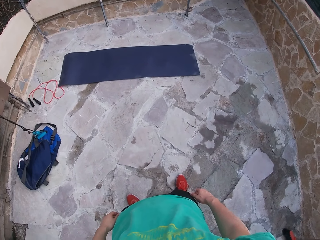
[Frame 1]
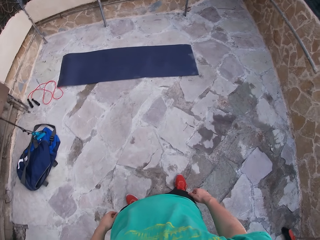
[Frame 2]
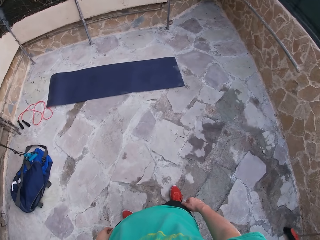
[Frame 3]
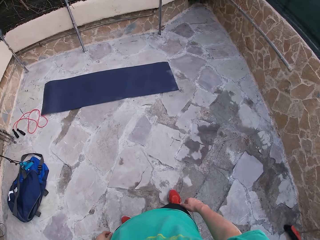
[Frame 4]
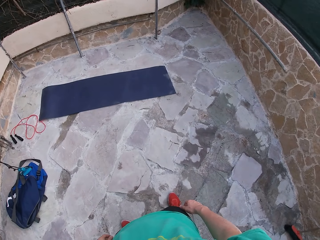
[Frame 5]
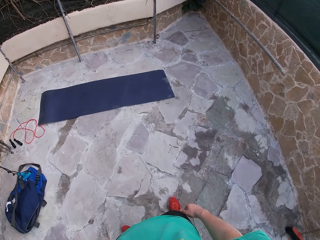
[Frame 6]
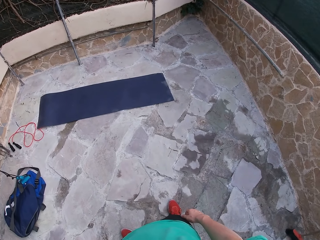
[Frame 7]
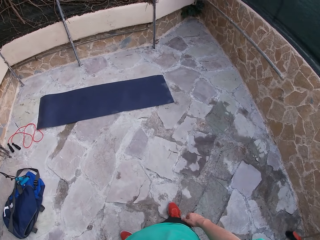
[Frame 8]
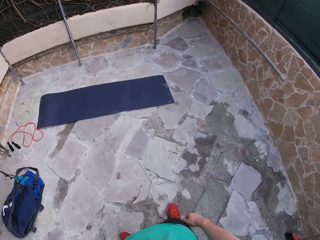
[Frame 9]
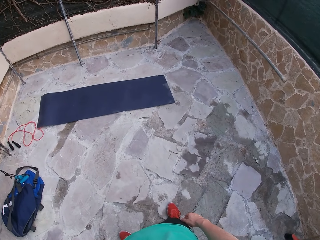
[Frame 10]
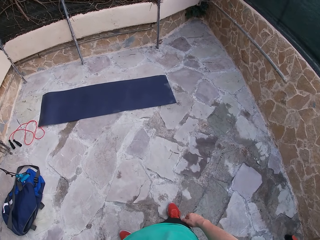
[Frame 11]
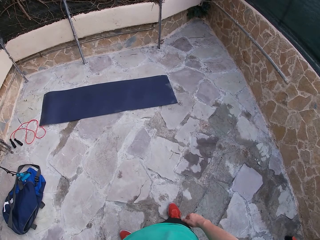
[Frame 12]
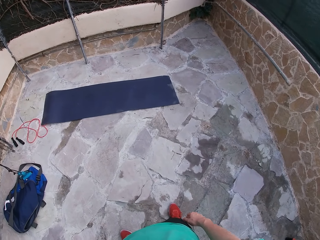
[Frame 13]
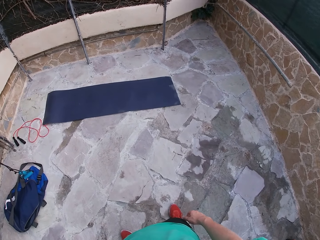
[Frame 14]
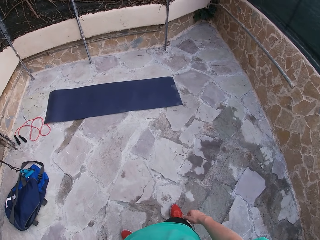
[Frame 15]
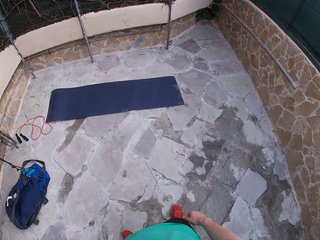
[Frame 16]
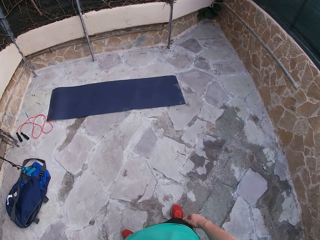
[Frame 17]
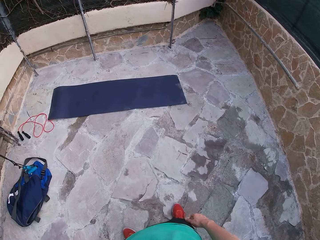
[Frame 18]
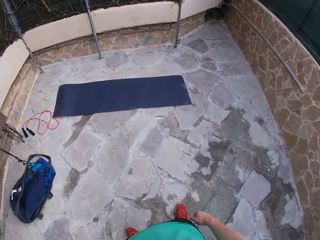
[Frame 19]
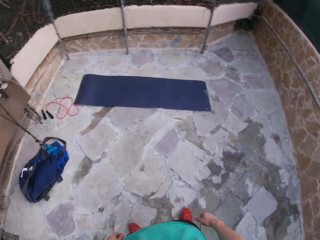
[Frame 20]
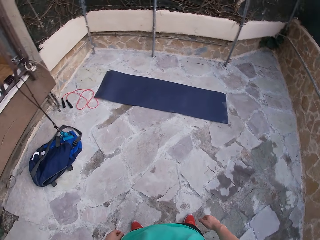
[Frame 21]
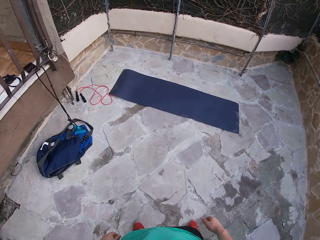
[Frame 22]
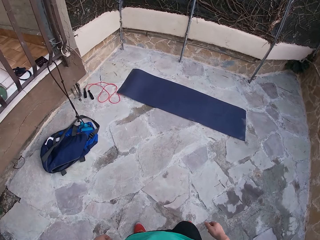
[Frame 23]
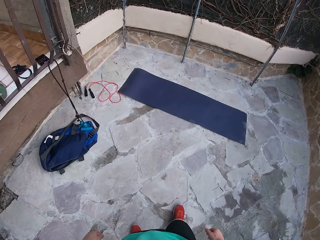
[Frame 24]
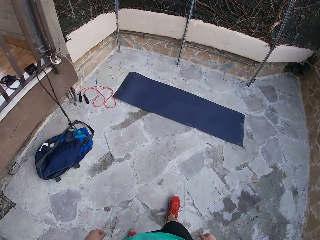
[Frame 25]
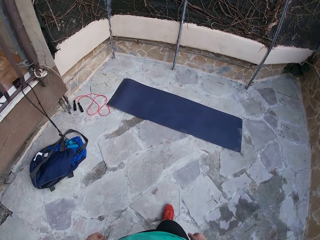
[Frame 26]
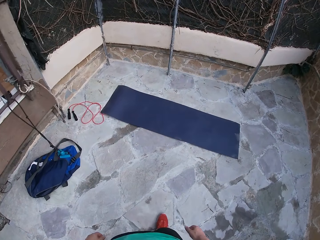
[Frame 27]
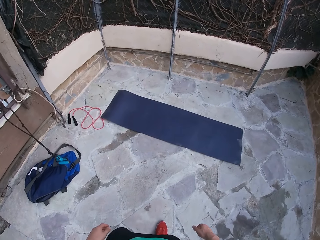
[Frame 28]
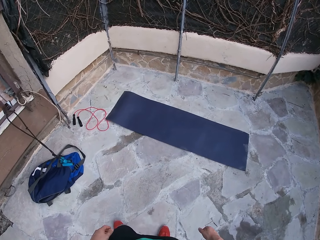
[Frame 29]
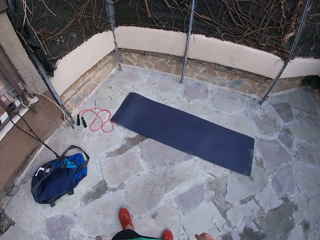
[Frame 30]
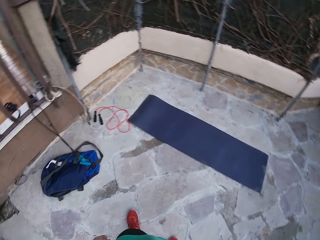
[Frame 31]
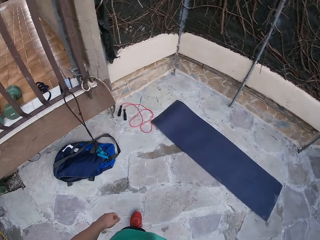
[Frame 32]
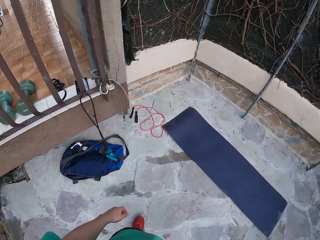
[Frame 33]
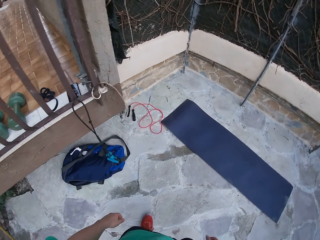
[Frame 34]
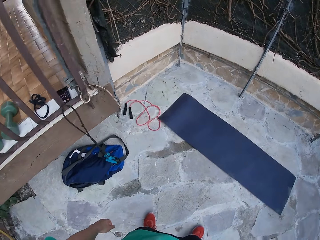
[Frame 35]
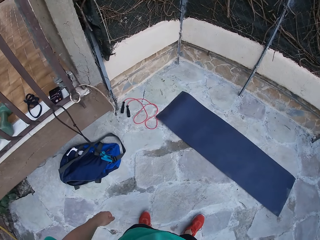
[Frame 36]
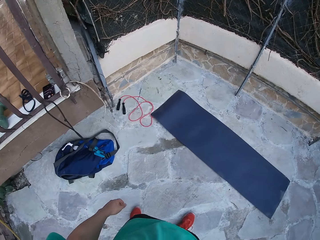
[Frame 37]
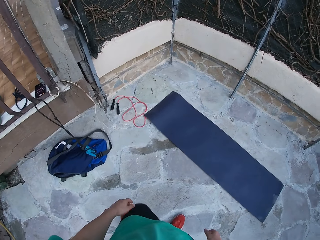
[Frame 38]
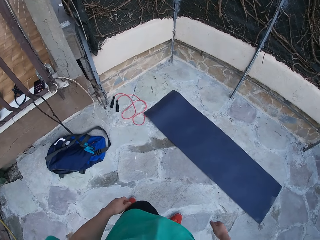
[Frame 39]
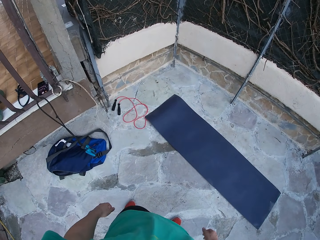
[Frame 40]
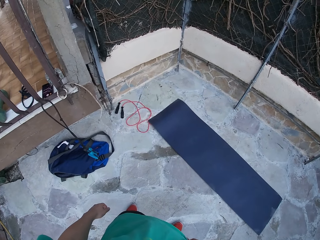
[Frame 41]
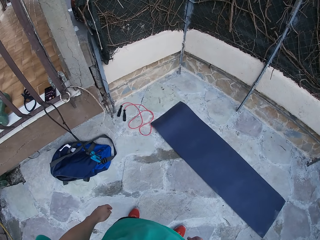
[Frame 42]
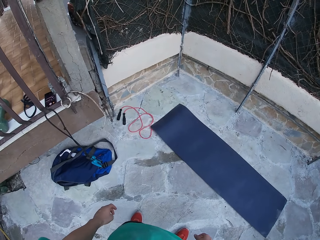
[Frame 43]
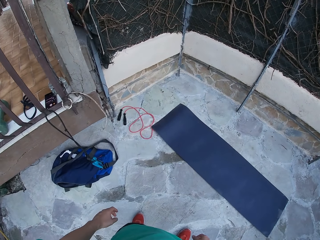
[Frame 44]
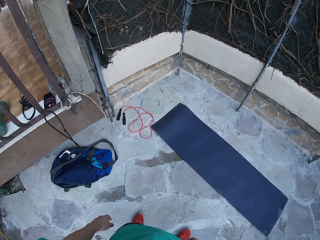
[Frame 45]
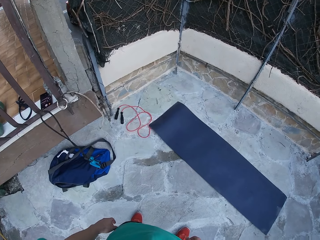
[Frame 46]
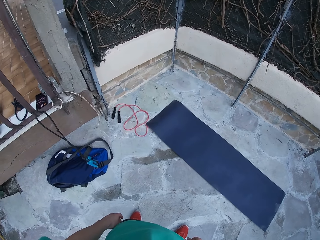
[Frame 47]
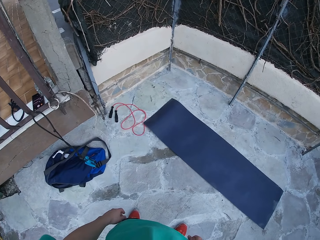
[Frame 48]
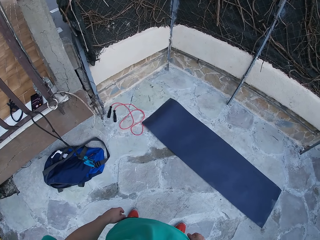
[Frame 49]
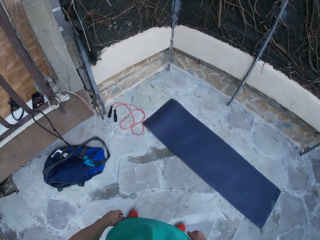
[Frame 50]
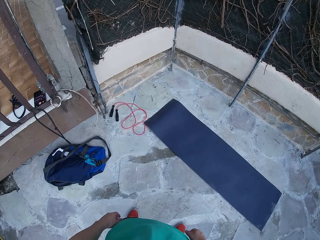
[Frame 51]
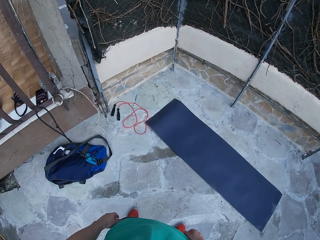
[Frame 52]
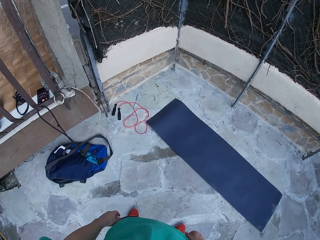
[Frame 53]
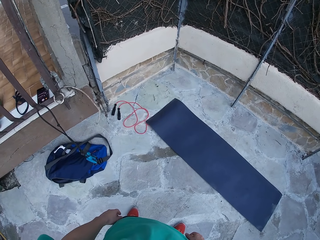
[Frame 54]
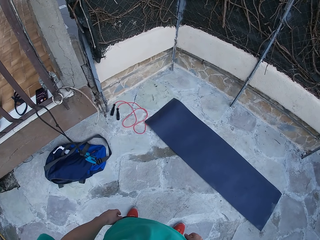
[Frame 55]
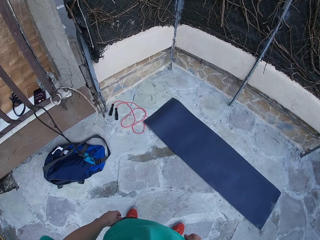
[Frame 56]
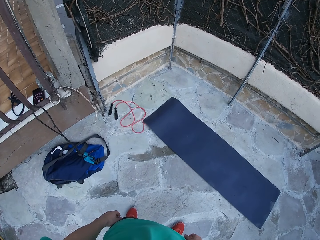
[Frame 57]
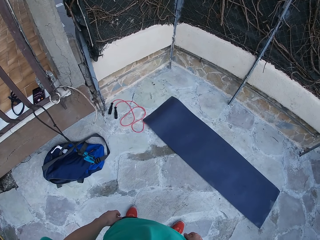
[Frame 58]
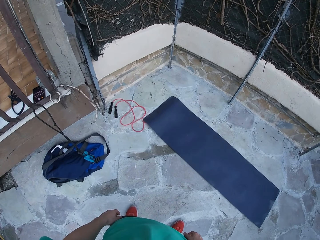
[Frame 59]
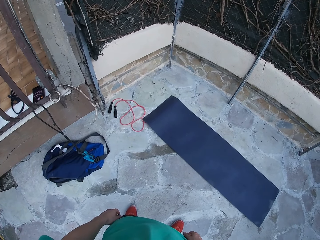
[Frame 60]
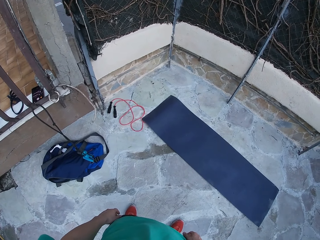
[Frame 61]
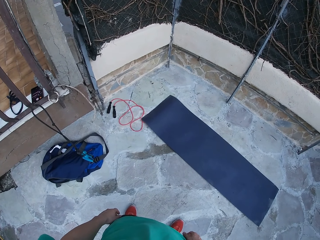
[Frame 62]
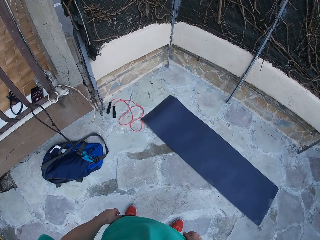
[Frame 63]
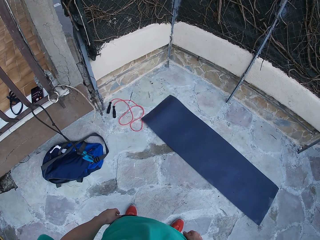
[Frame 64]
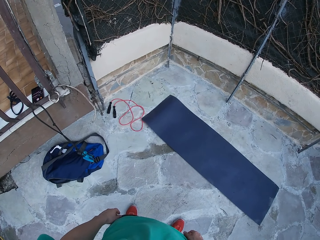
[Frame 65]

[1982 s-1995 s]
The camera wearer steps forward. They look around.

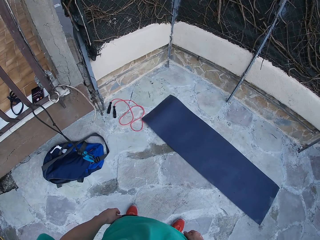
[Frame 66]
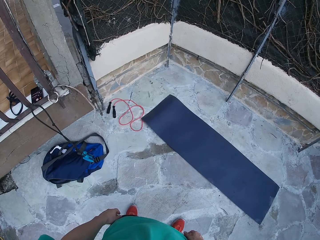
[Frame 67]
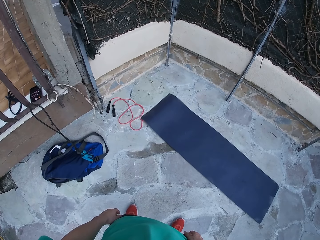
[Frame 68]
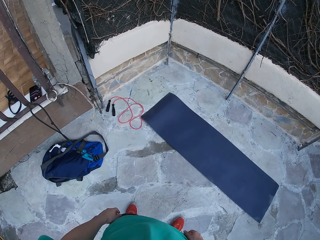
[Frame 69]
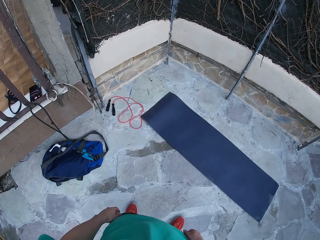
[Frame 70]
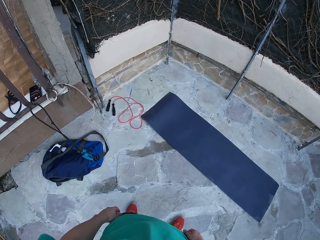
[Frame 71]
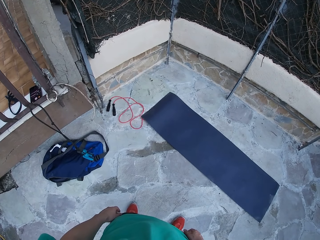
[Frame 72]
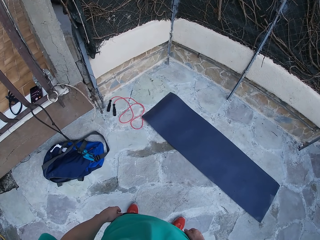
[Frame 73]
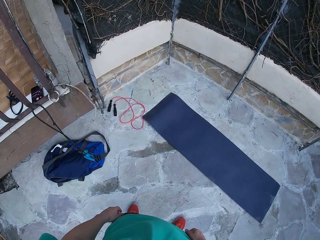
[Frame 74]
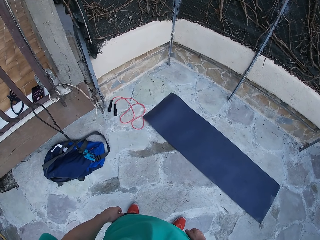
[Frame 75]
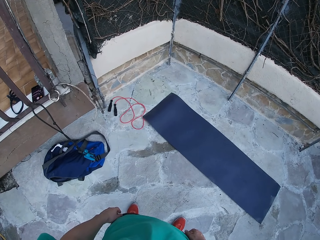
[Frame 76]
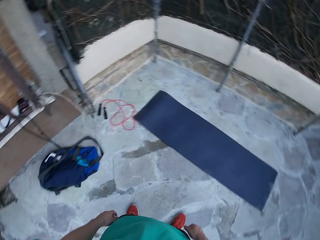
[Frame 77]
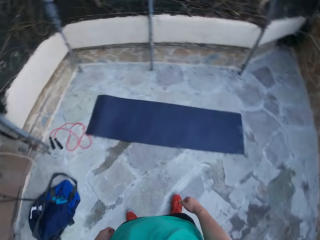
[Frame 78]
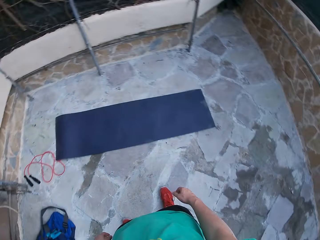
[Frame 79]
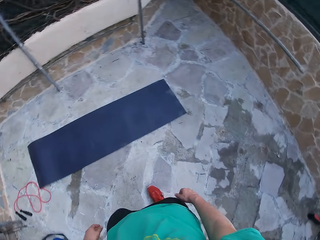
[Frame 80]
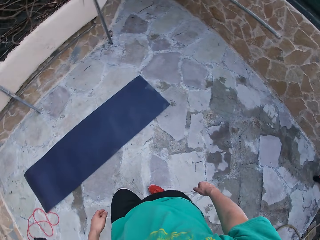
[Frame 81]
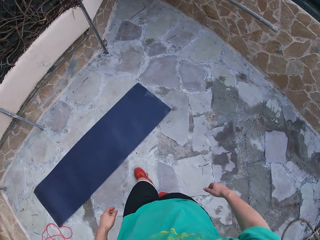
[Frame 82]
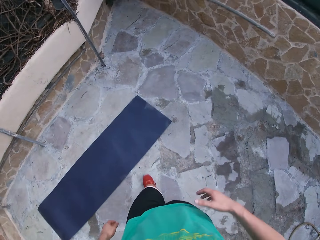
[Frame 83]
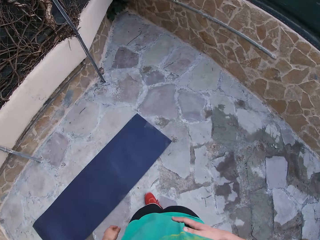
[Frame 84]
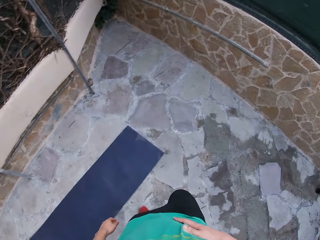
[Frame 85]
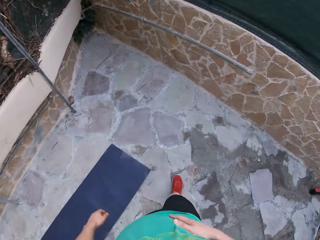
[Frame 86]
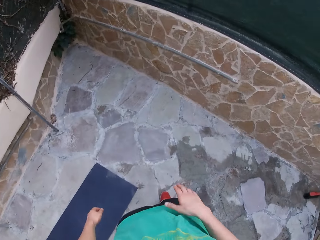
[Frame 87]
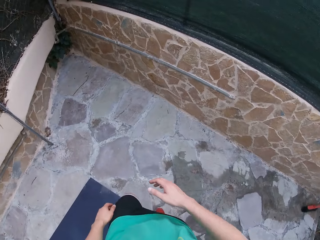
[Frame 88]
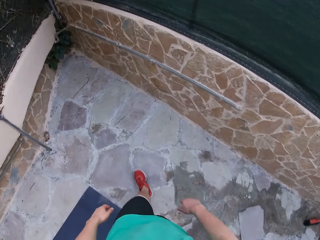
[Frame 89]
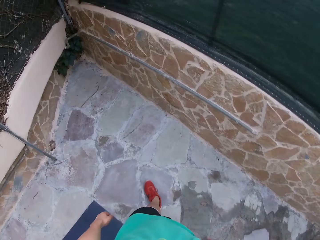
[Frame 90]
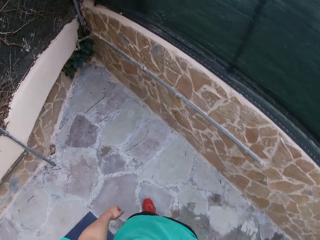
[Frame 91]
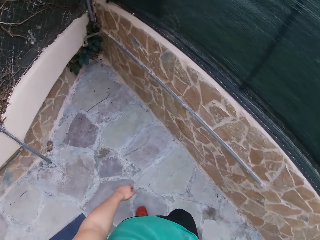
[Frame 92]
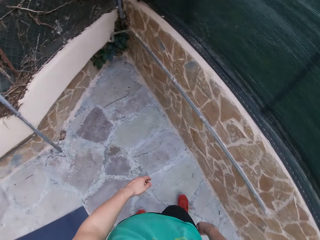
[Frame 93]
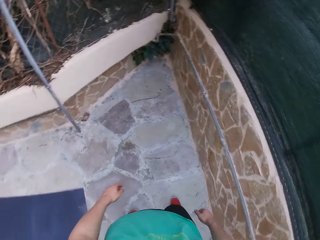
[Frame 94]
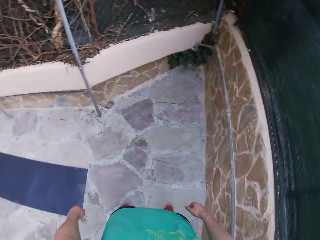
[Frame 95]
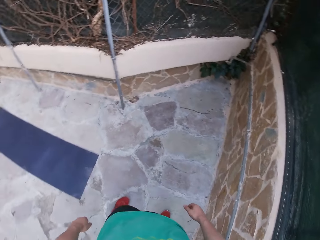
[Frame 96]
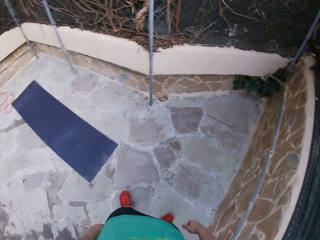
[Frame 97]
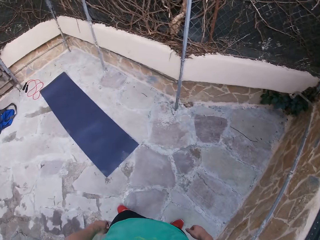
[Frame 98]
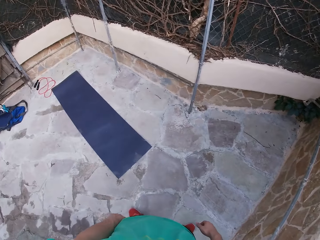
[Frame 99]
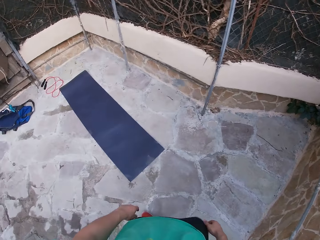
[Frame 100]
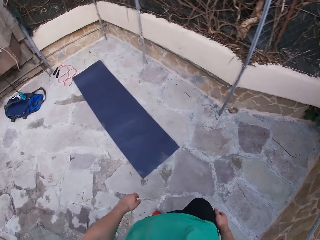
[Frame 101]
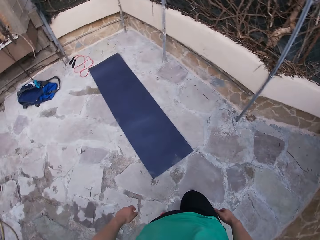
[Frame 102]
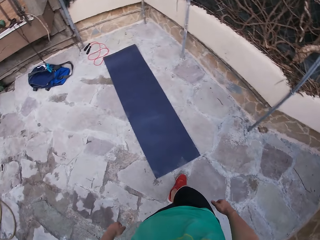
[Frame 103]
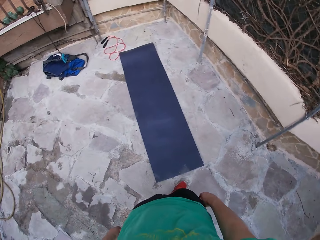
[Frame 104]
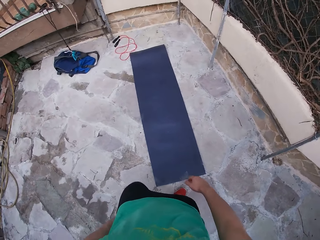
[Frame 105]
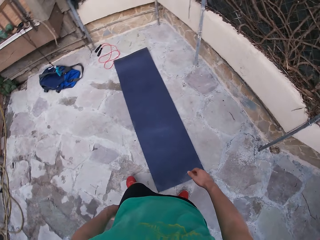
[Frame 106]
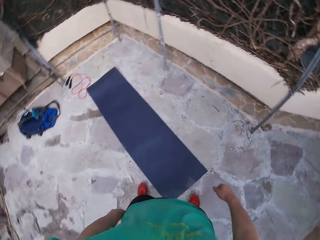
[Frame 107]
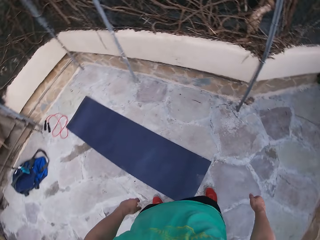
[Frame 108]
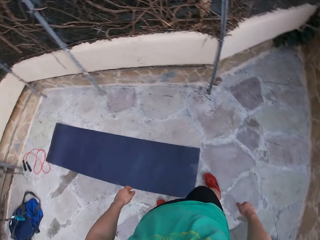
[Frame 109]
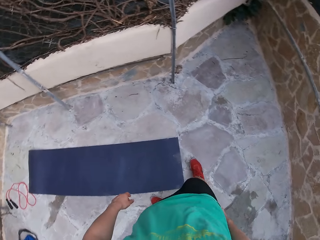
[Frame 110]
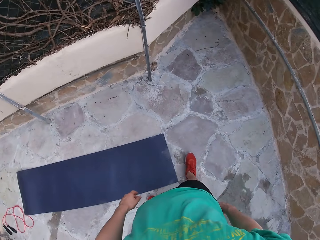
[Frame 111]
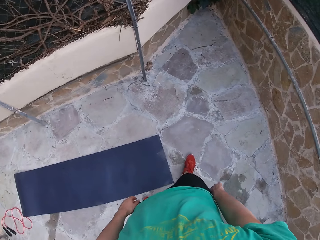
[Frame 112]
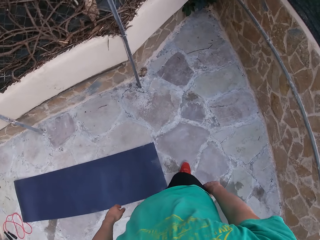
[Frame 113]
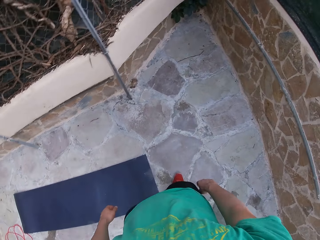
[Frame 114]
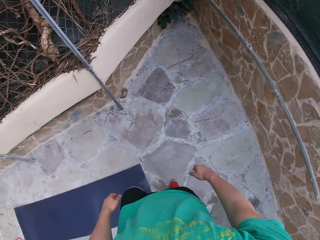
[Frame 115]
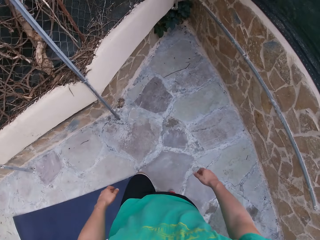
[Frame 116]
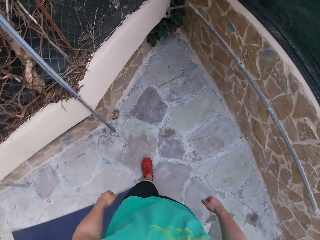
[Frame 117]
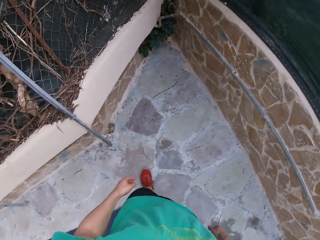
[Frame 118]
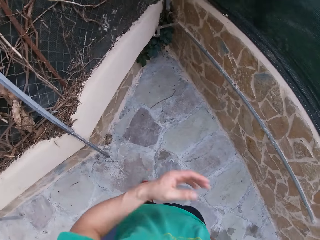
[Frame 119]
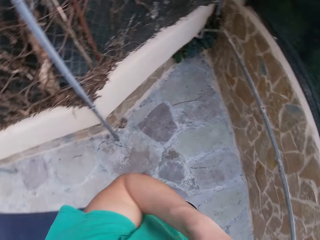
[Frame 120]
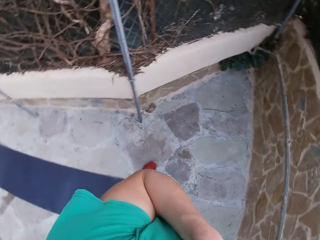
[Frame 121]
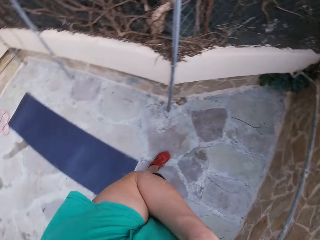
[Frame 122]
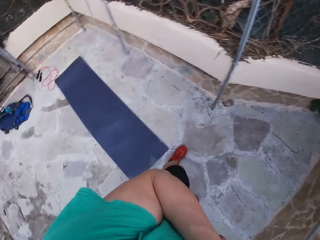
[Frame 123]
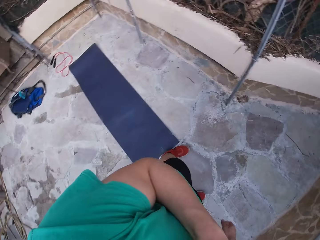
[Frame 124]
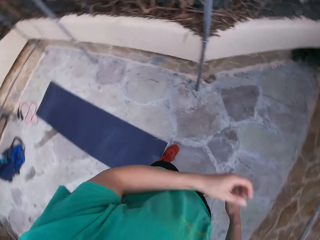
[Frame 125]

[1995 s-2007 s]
The camera wearer steps forward. They move the leg. They move the hand.
